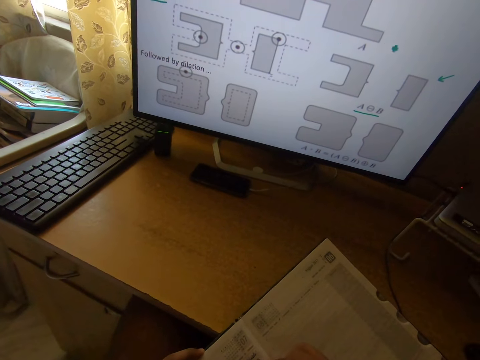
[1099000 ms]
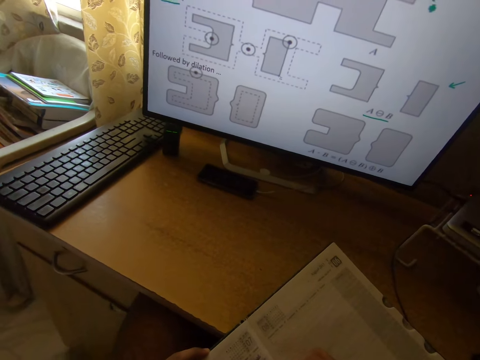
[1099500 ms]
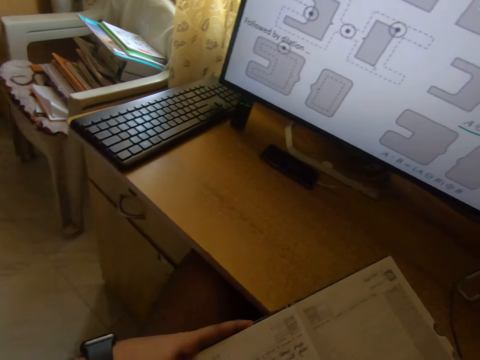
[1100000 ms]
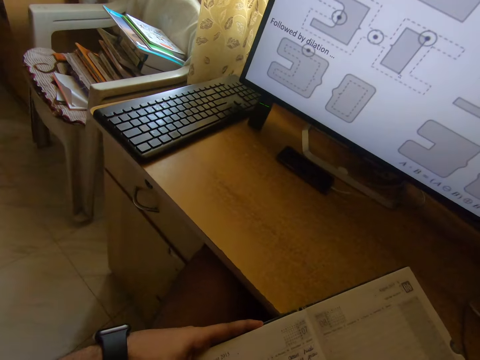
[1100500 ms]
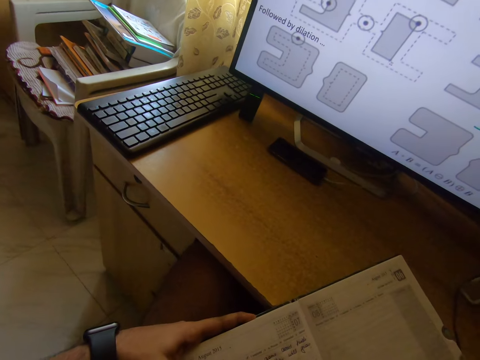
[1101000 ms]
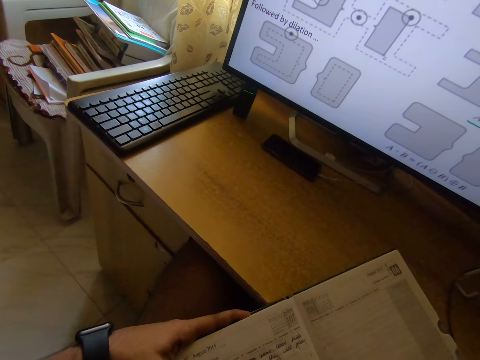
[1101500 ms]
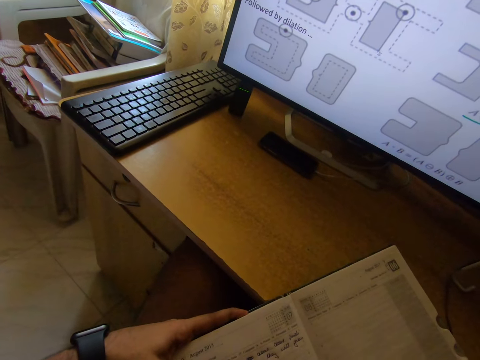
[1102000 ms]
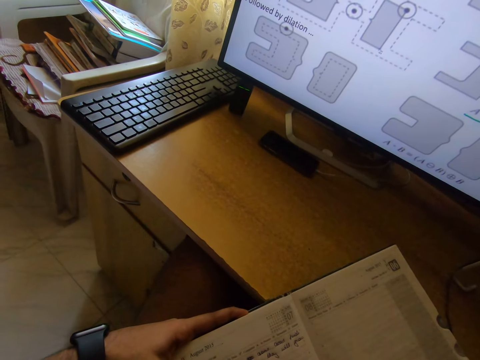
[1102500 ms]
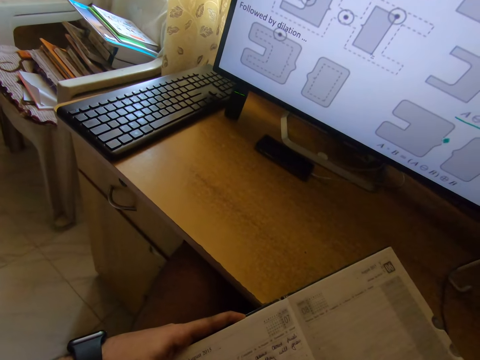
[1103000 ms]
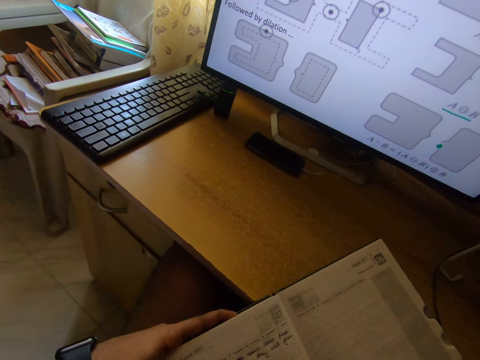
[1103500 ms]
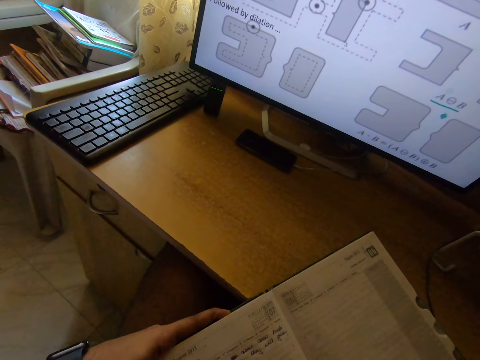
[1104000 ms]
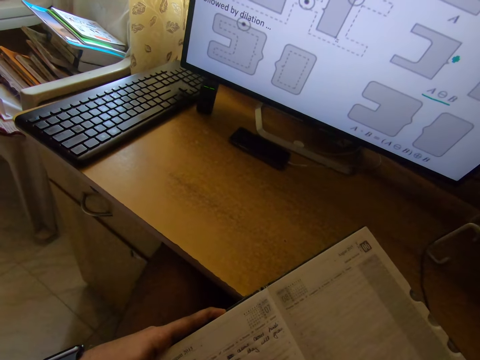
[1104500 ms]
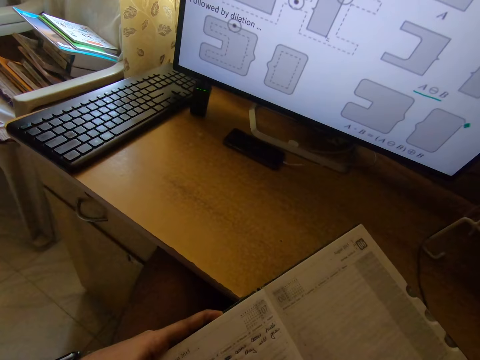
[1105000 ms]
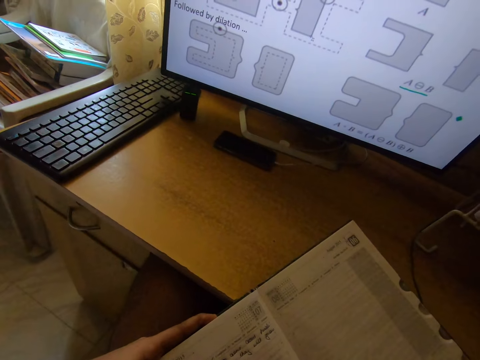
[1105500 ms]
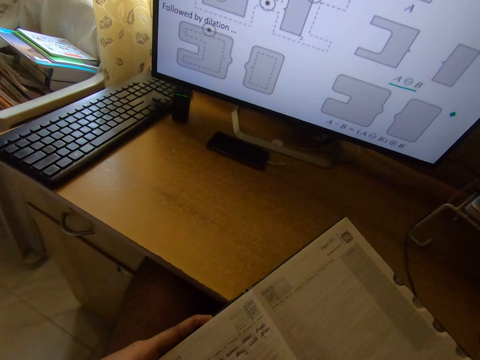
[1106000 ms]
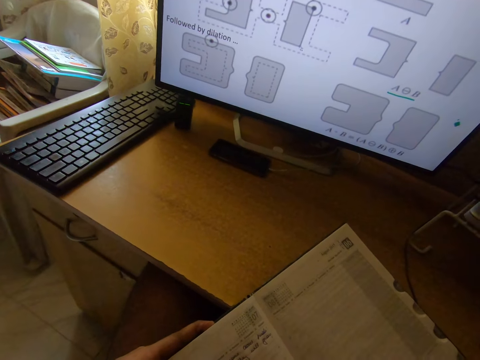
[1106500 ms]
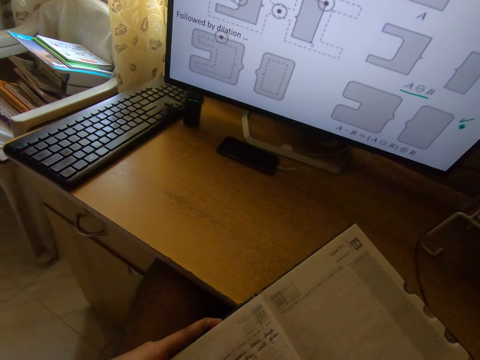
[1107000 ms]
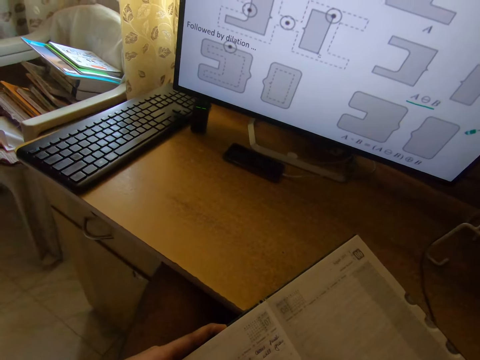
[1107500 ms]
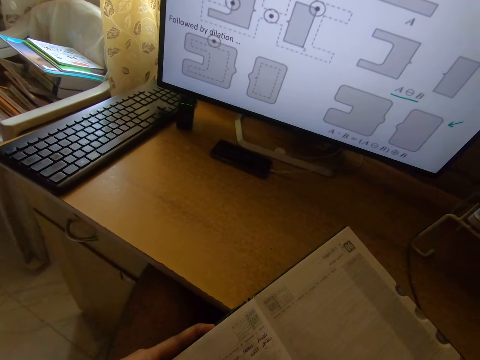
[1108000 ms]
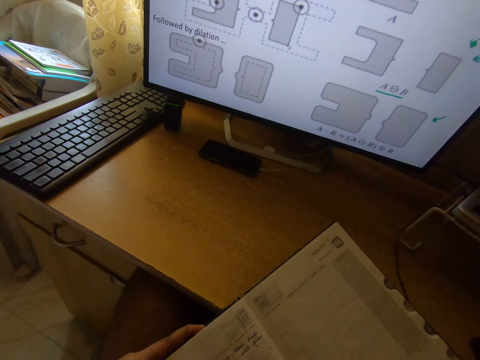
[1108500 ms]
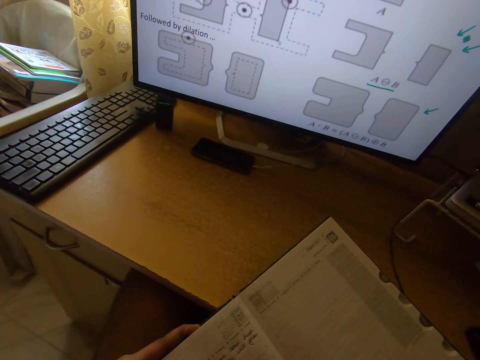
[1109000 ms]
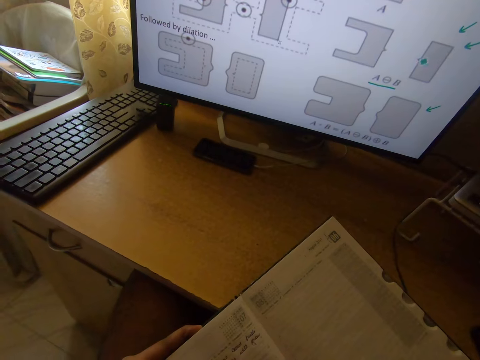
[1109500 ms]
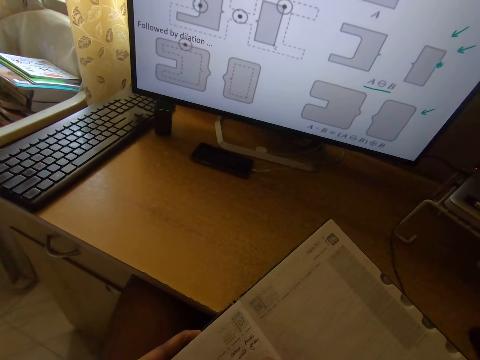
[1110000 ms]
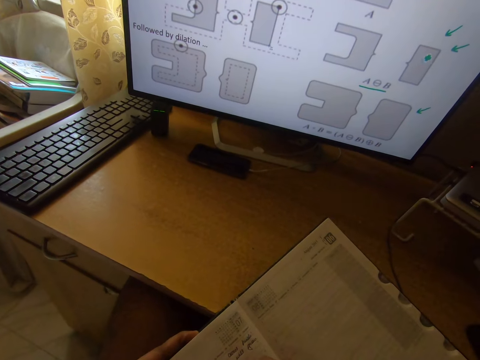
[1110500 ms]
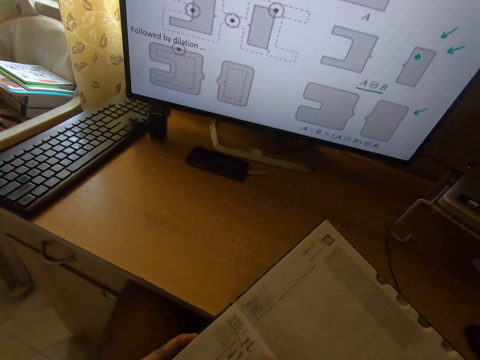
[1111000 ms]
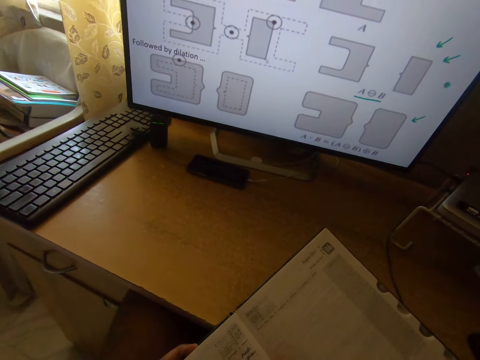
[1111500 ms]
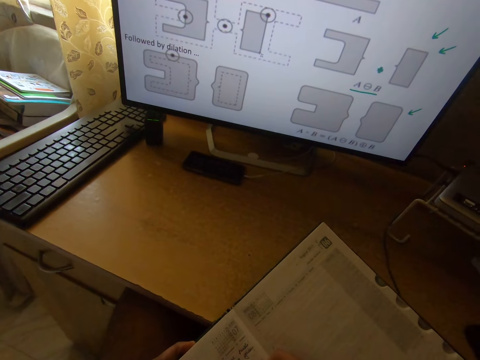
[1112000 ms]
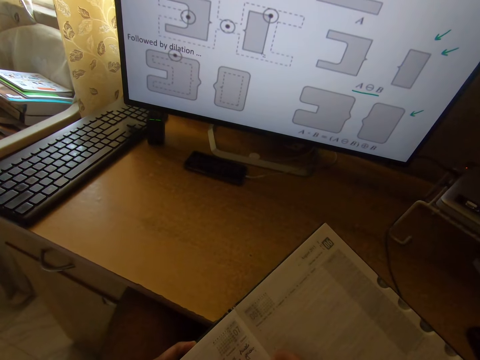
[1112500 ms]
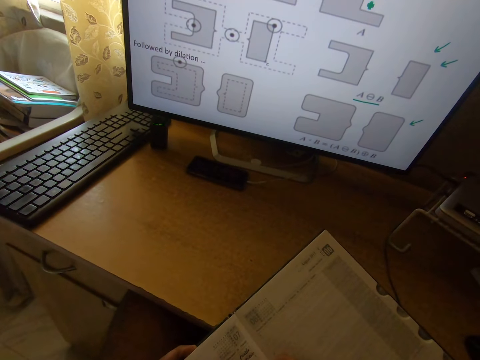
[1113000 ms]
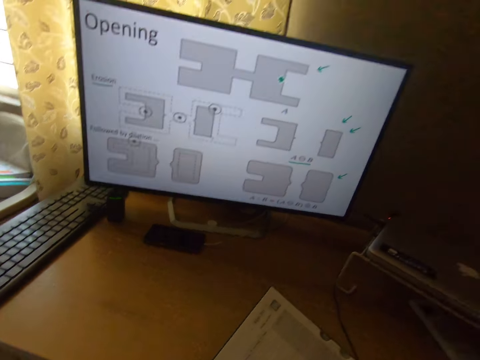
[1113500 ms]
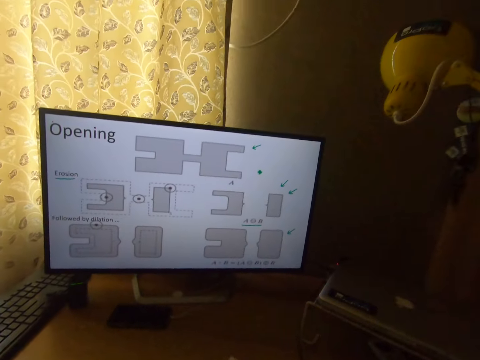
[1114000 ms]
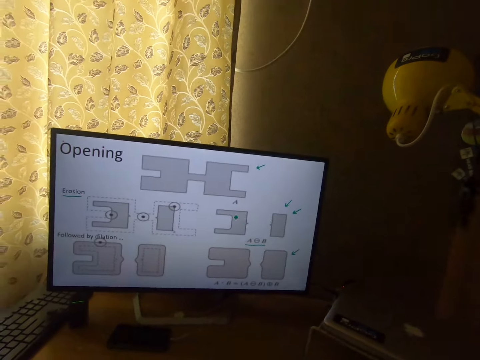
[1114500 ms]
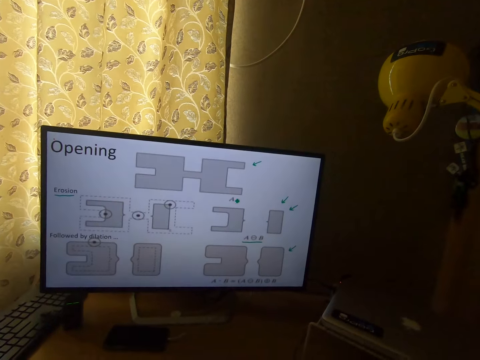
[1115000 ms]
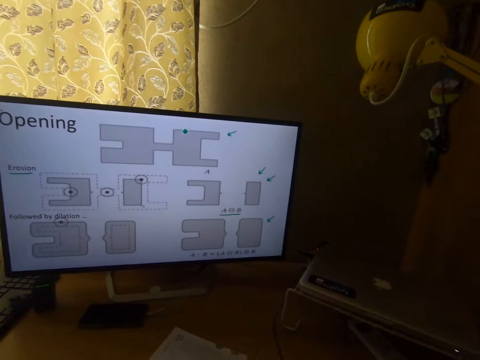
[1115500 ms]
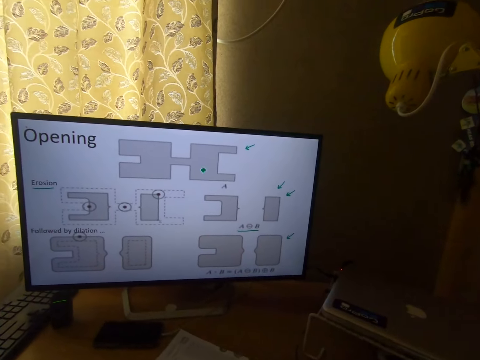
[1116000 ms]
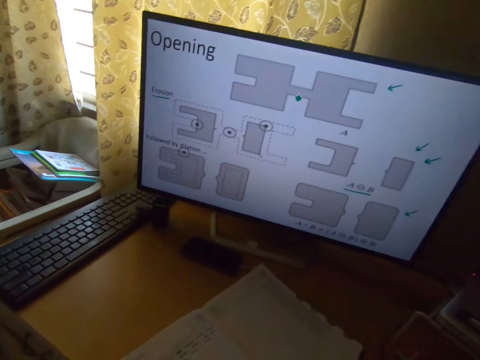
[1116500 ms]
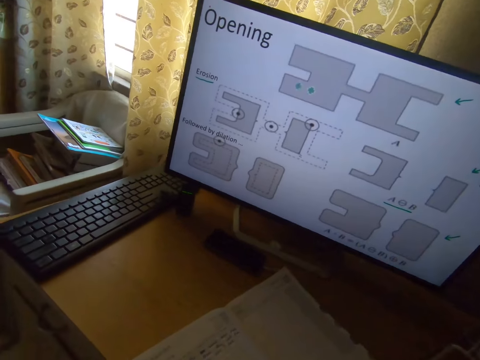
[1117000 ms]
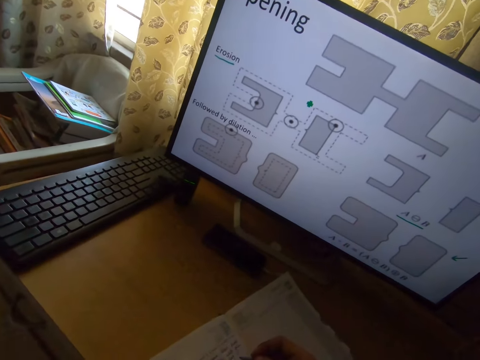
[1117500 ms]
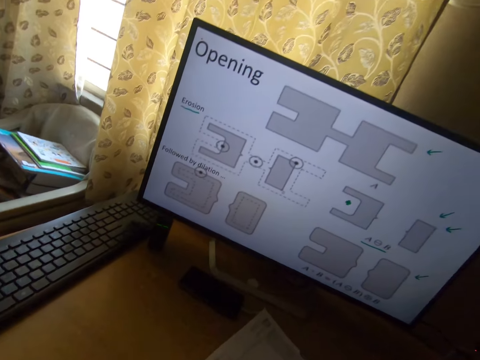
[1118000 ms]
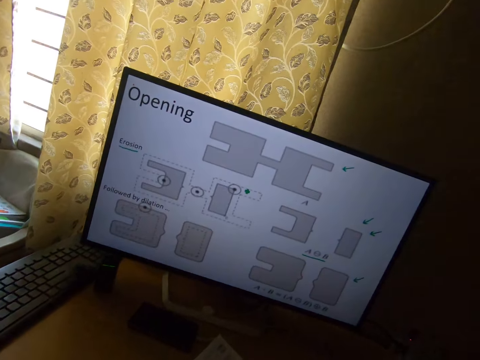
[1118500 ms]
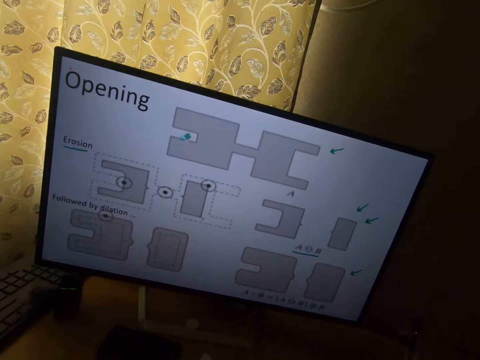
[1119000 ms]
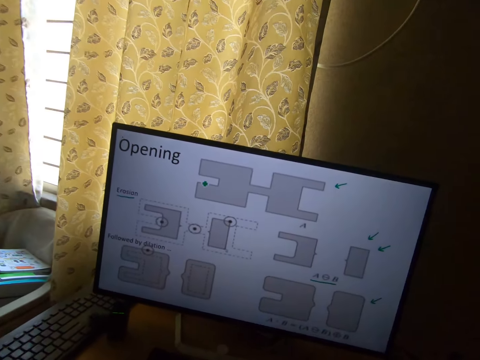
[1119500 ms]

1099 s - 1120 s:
The camera wearer writes something on the book. They scroll the computer. They write on the book. They scroll the computer. They operate the computer.

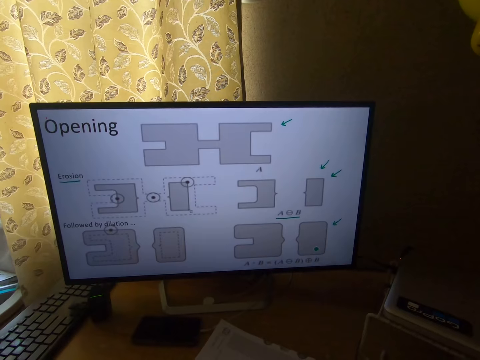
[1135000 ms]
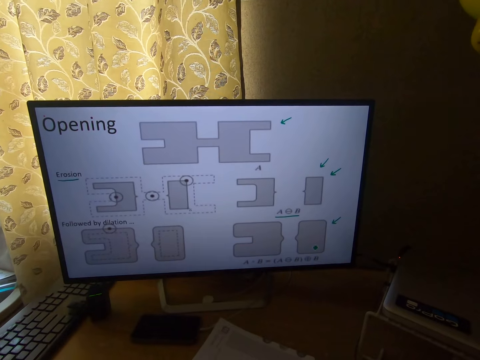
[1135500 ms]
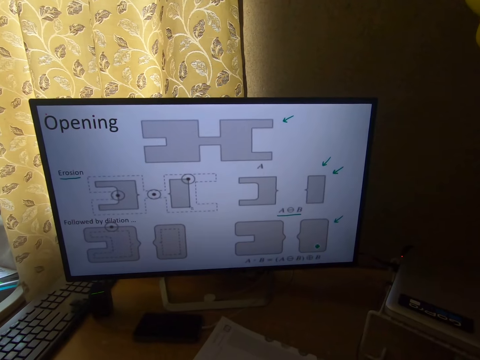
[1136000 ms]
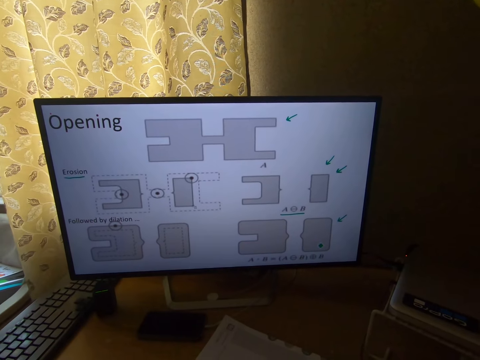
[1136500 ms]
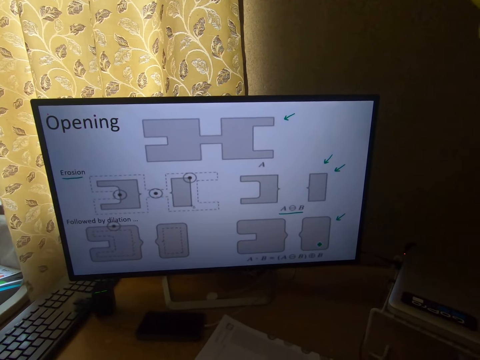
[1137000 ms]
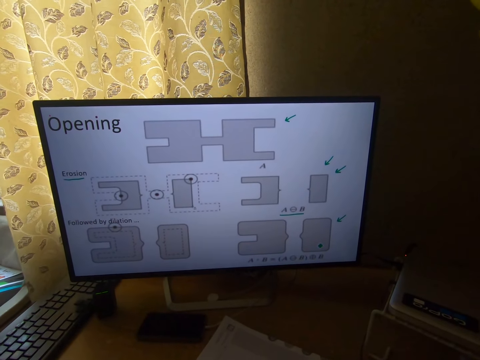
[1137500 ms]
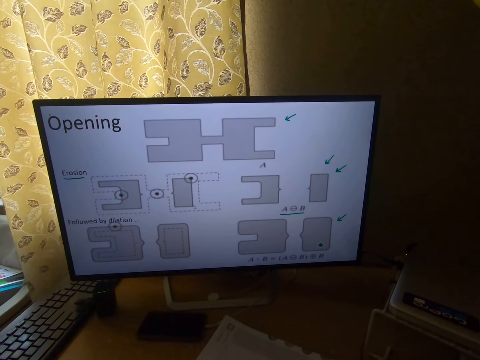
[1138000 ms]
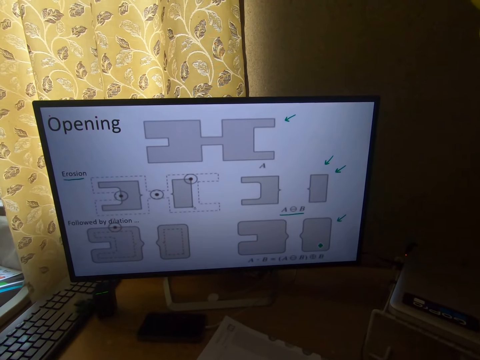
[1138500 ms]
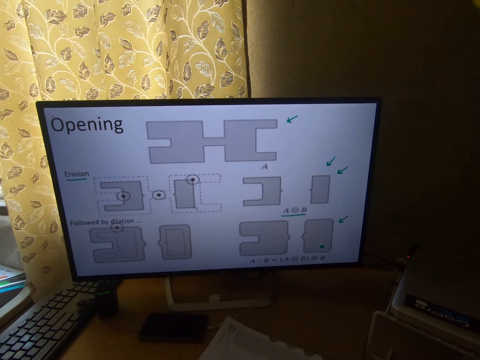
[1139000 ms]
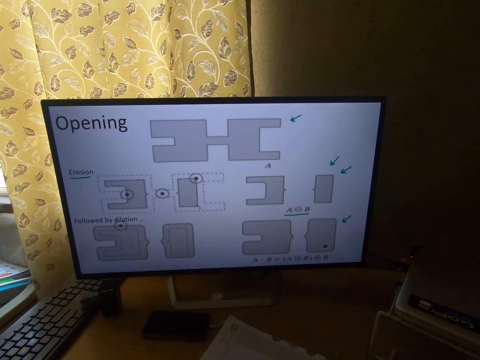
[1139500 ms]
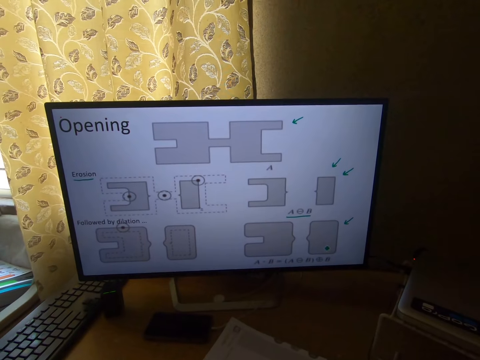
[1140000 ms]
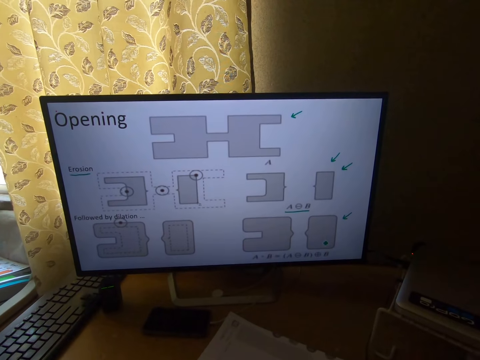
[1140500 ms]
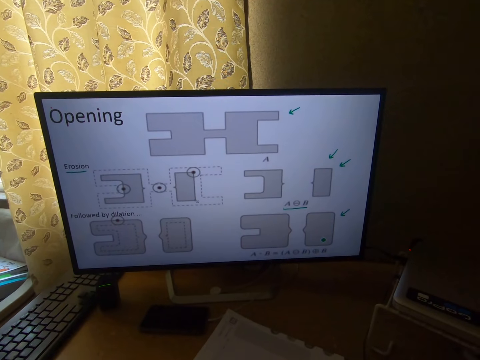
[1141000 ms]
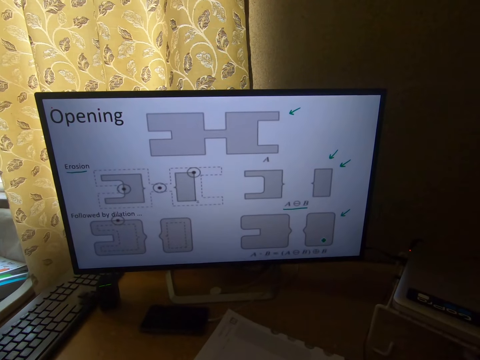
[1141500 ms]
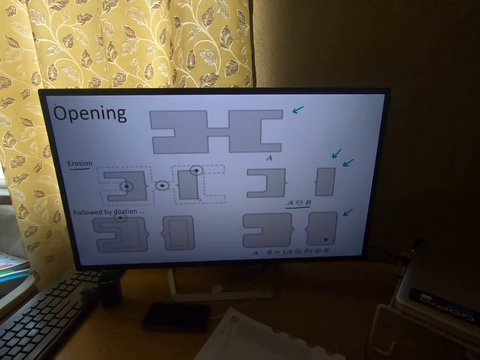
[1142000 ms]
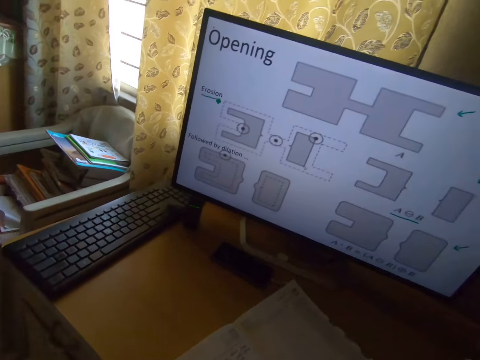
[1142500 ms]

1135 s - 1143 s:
The camera wearer stares at the monitor on the table.
